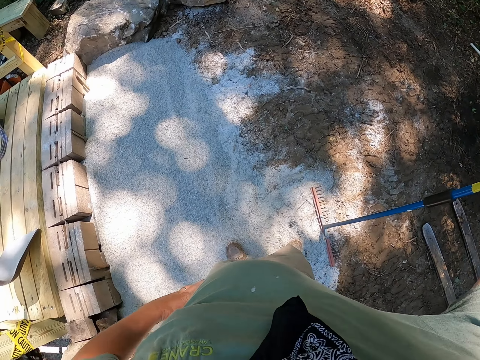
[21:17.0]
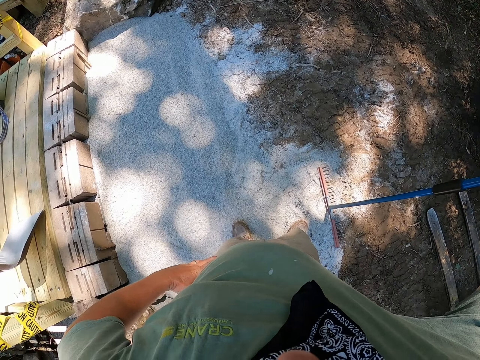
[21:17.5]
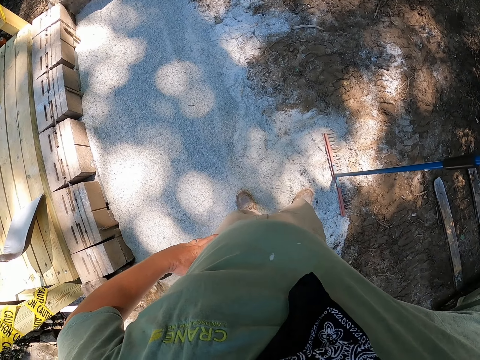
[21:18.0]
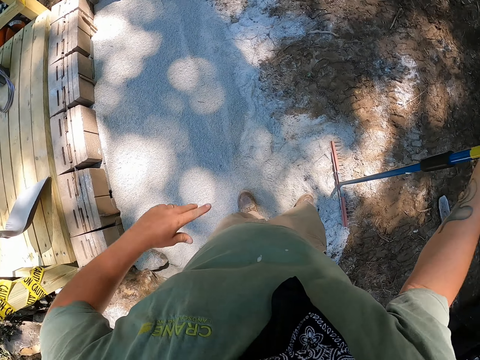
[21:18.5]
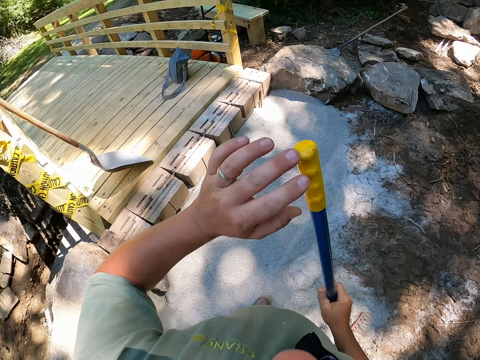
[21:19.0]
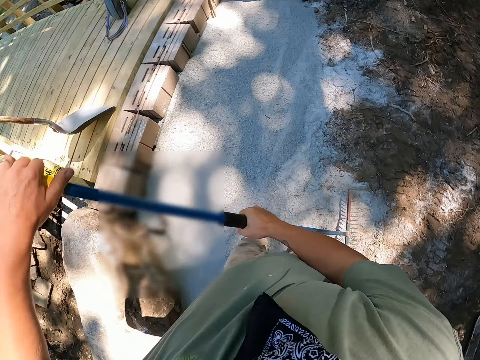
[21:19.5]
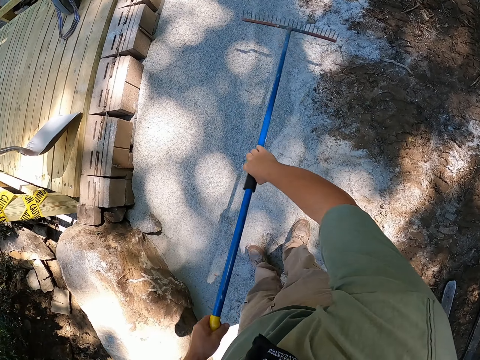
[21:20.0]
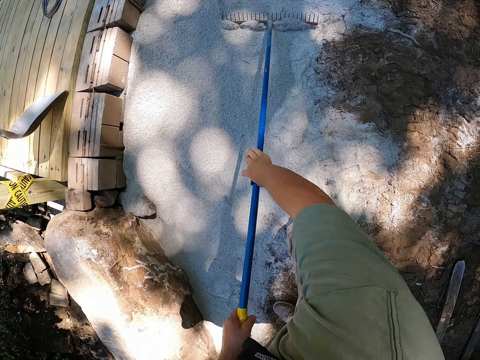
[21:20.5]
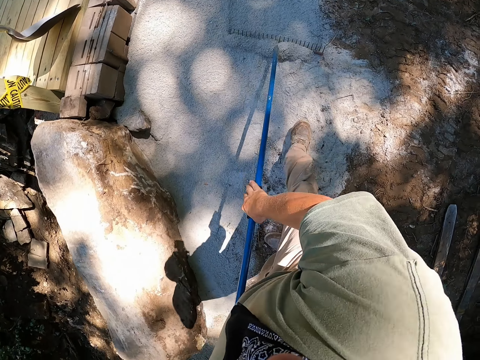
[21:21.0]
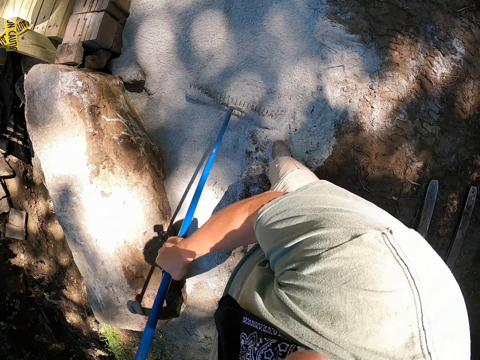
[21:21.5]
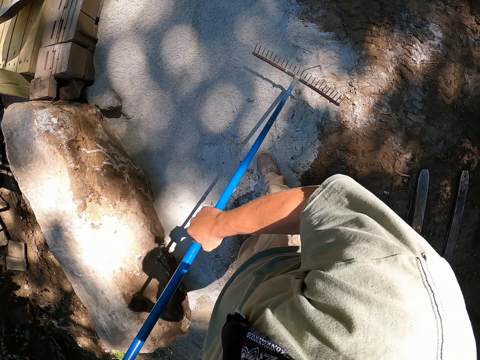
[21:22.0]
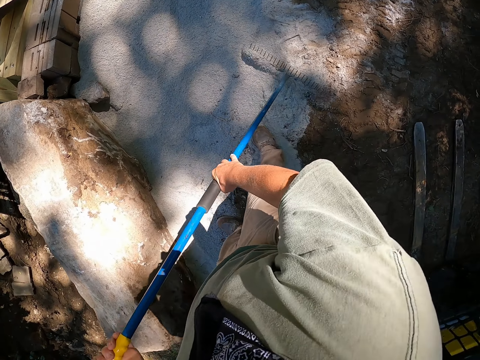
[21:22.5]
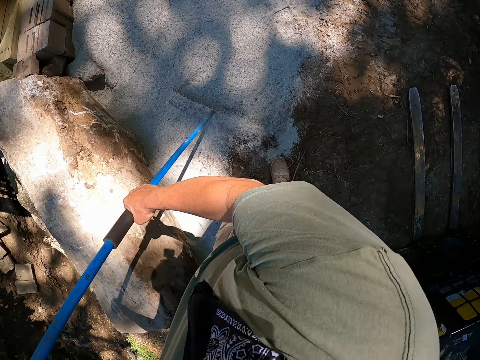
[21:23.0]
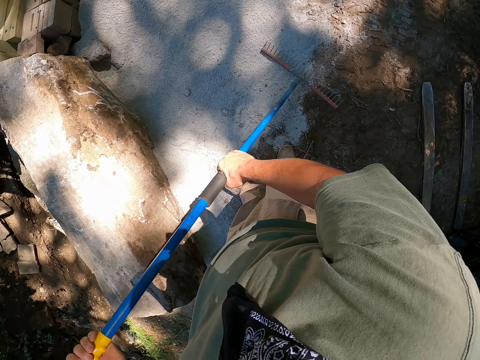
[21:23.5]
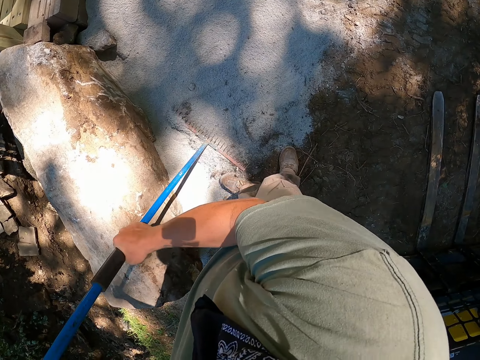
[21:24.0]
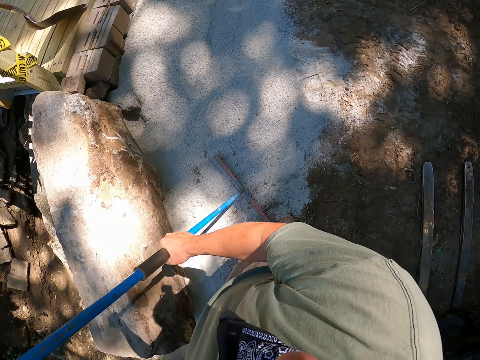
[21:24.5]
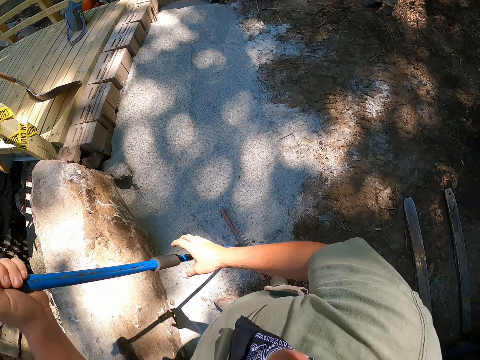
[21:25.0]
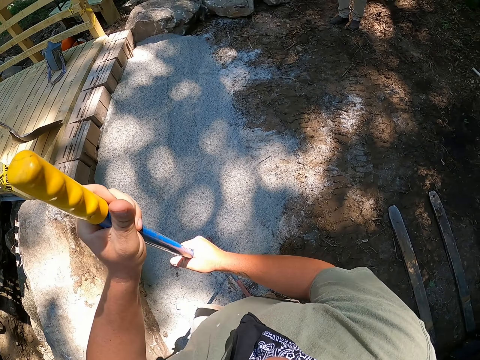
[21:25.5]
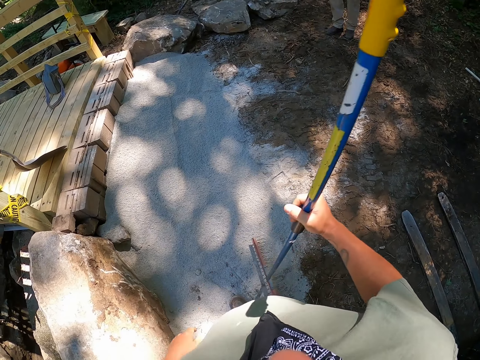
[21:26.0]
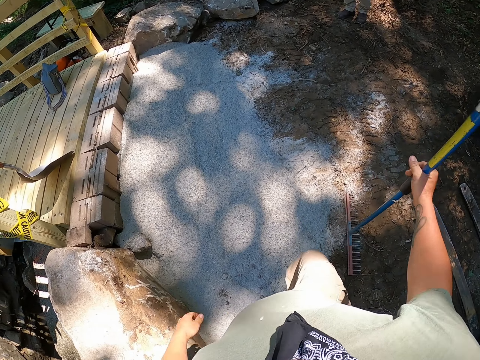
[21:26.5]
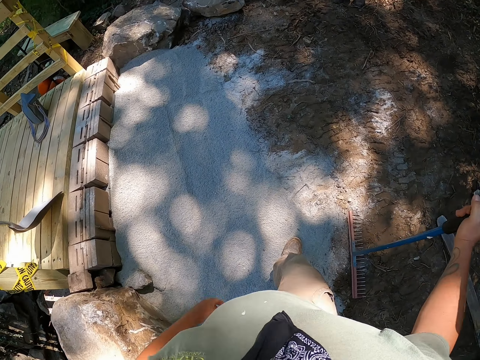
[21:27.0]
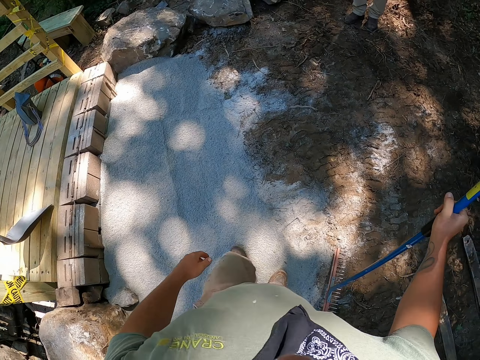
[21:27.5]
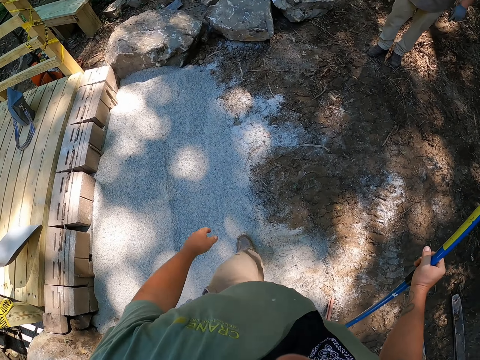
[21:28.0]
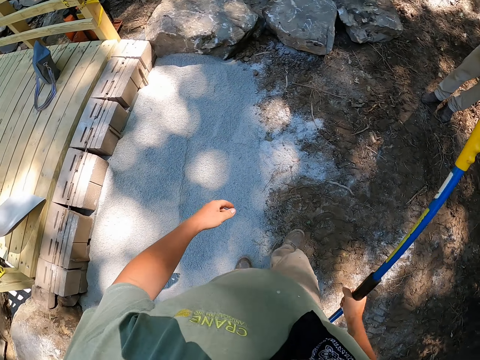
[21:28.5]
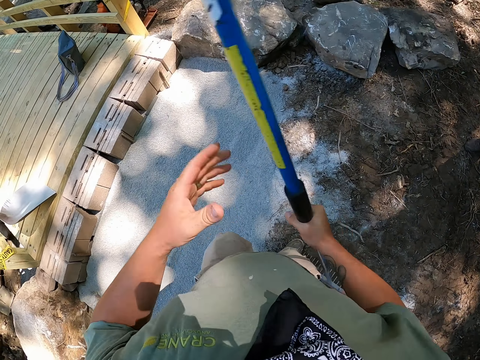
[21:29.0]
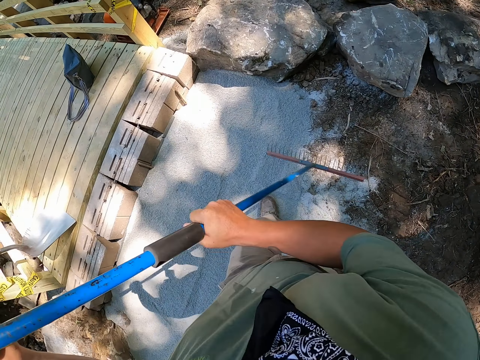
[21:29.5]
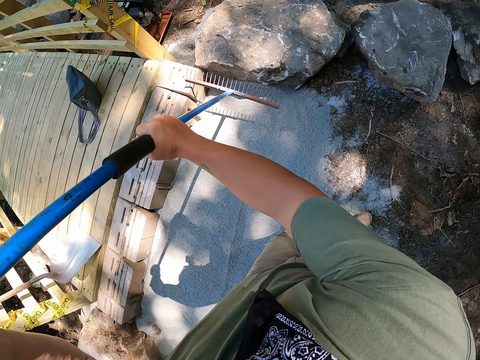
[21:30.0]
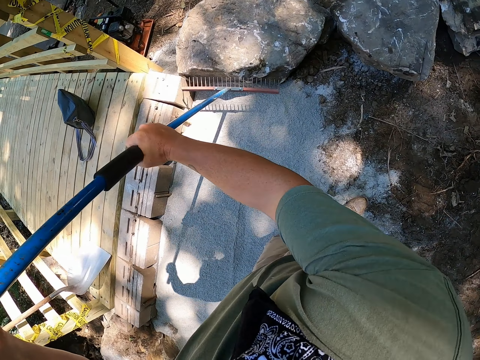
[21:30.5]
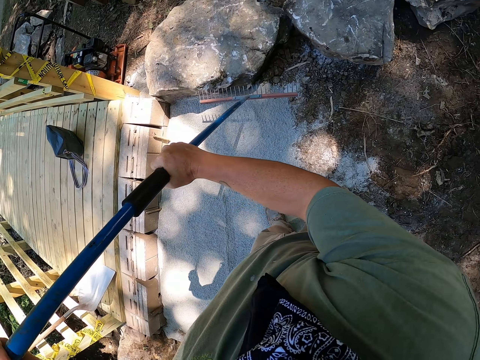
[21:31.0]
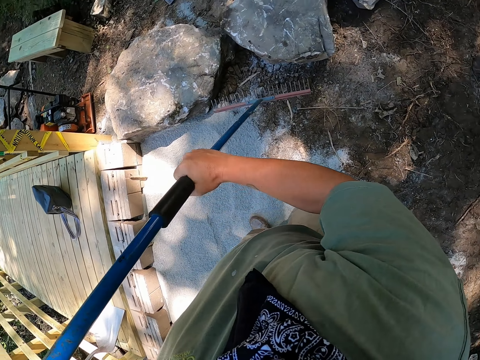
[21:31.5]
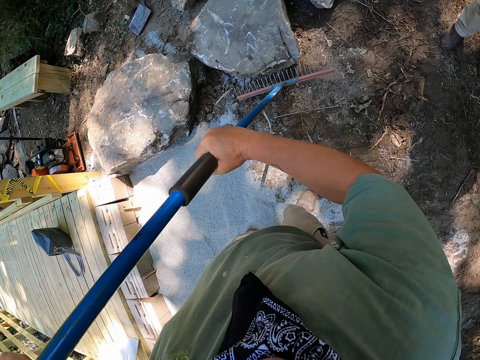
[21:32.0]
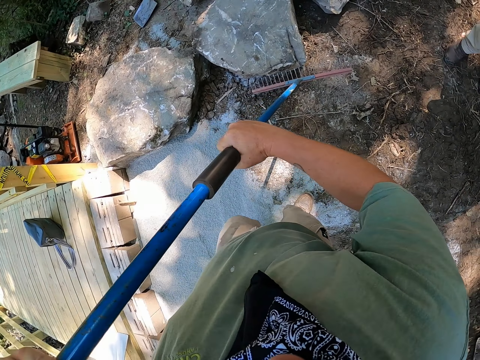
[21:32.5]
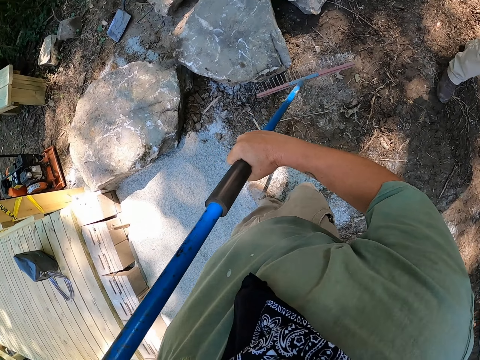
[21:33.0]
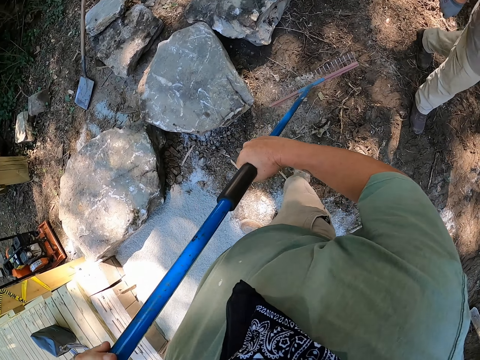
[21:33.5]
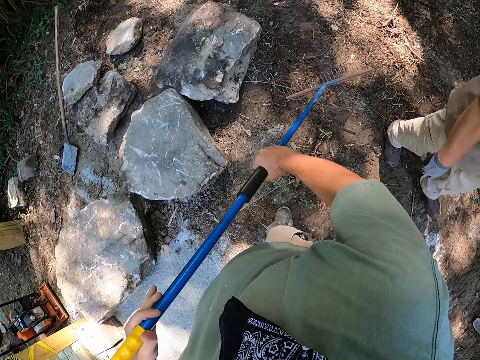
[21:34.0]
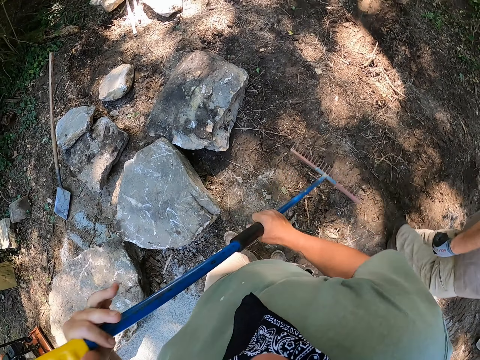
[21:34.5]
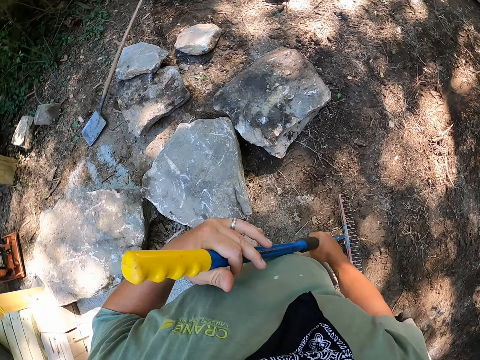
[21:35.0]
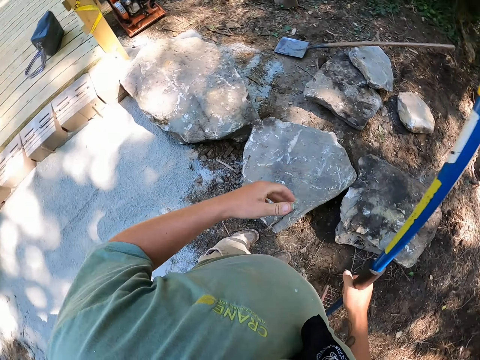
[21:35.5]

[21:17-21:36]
The camera wearer puts his right hand on his waist. He looks around. He rakes the sand with the rake. He walks around. He moves the rake with his hands. He holds the rake.

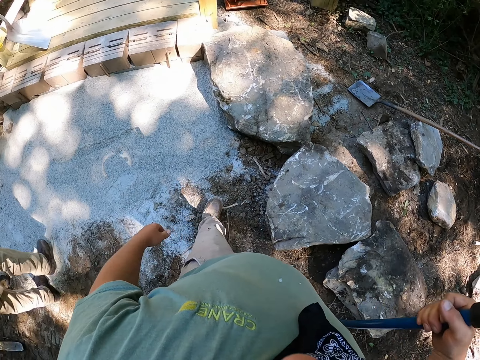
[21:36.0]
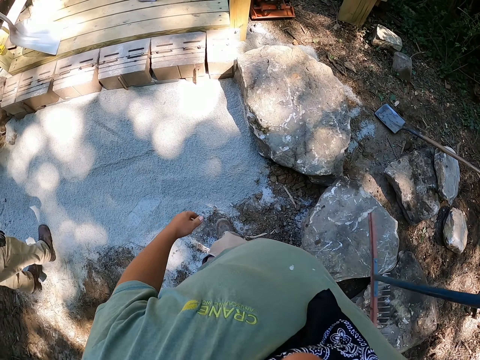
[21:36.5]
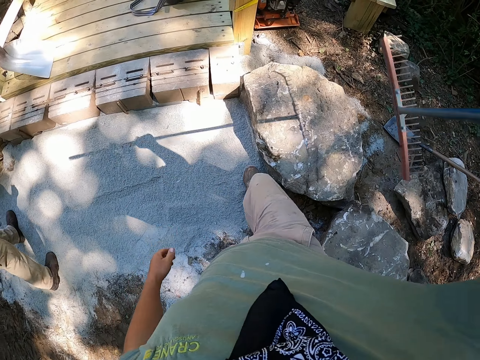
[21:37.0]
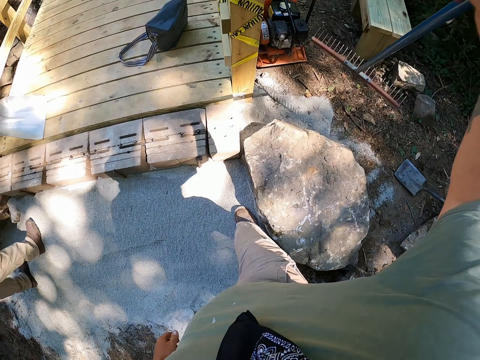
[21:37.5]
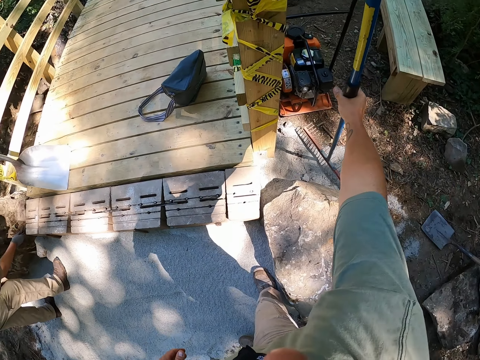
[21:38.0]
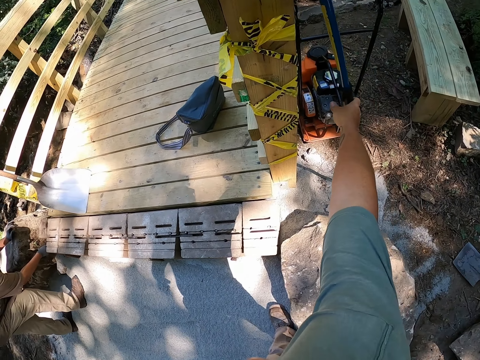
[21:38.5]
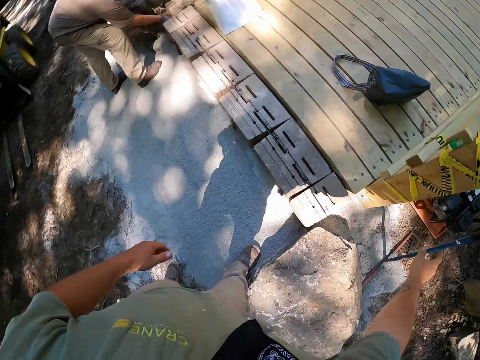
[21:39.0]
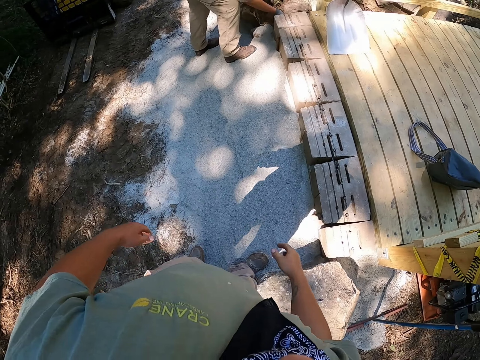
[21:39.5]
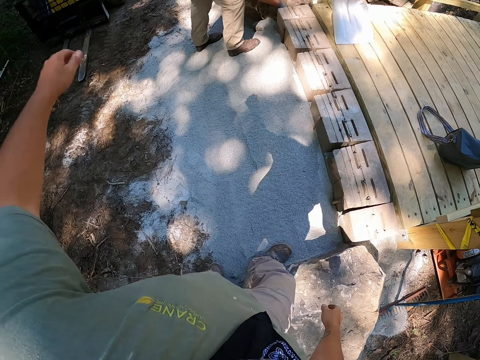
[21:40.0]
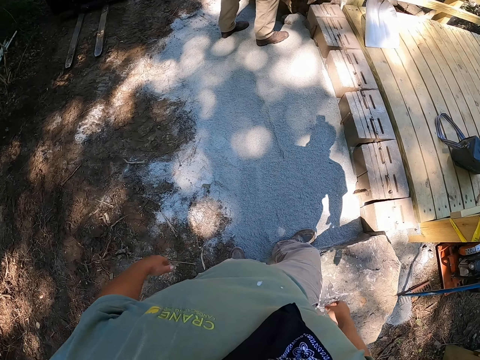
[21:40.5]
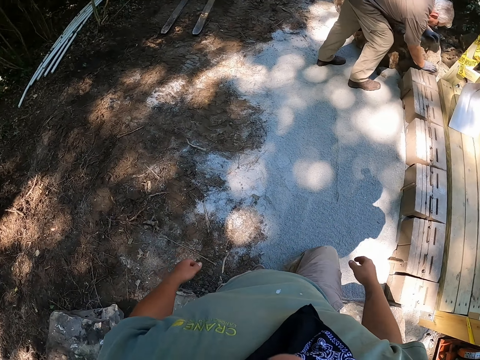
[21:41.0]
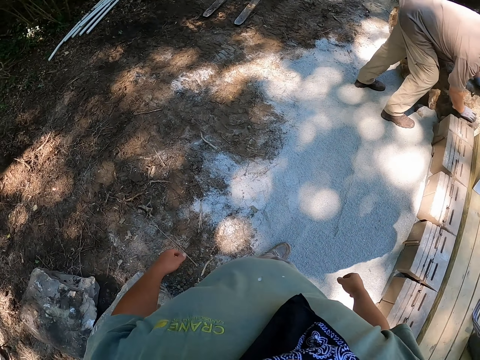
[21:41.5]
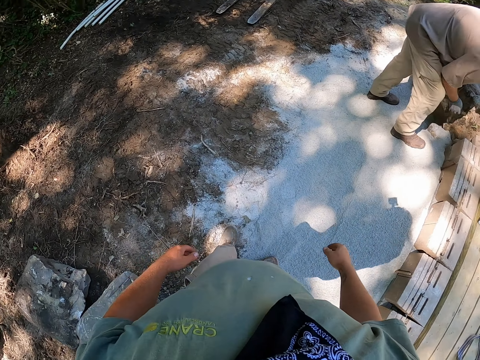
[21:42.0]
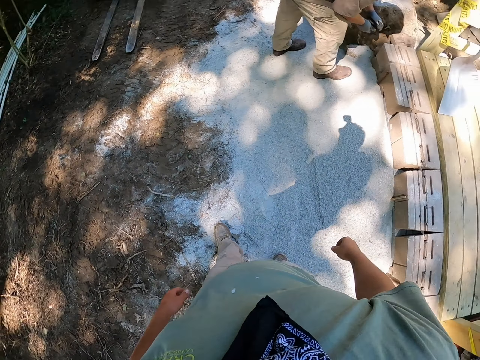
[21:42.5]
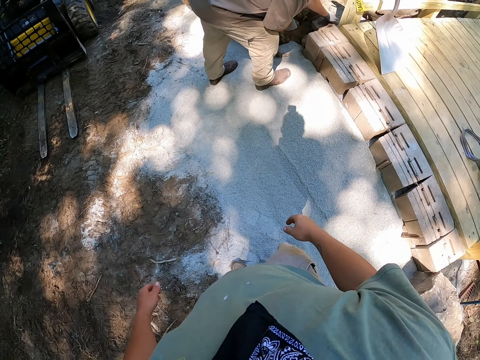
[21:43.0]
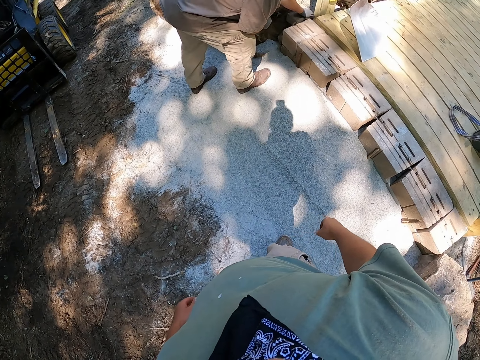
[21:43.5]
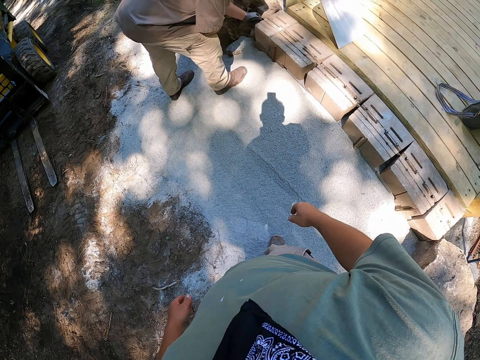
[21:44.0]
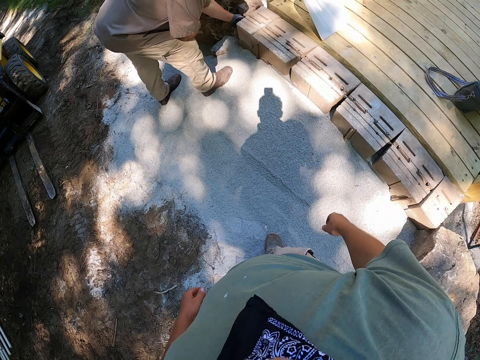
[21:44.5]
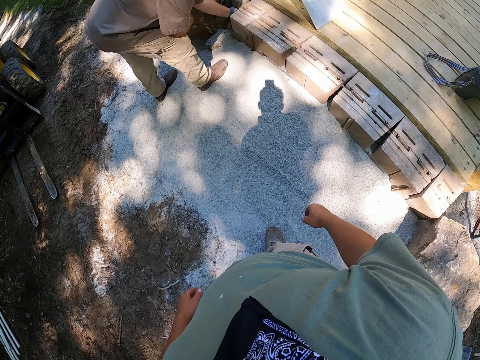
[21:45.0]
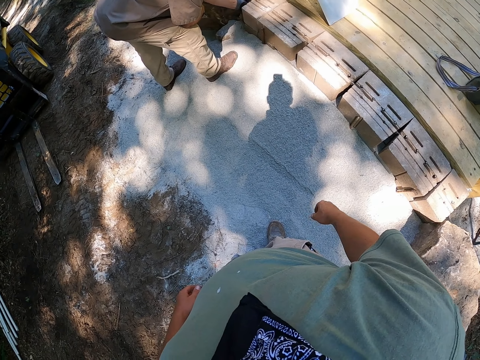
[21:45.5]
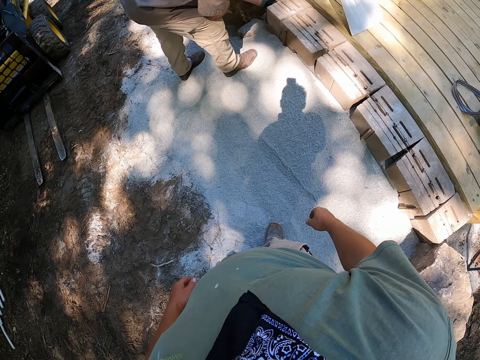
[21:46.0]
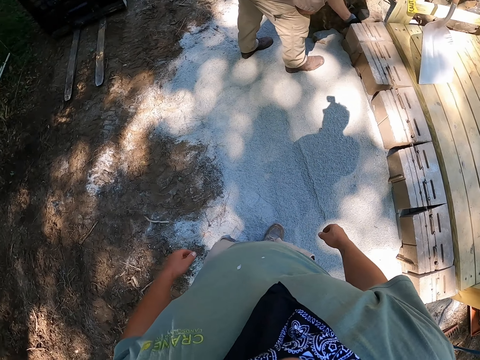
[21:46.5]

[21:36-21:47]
The camera wearer puts the rake on the wooden bridge. He moves his left hand. He walks. He looks around. He stops walking.
